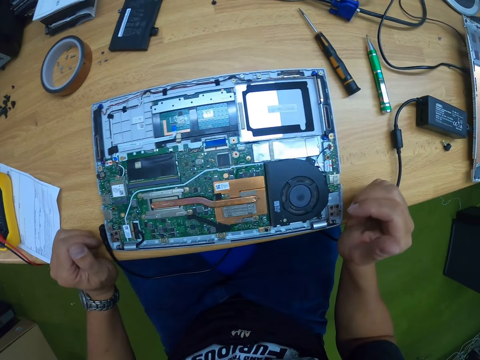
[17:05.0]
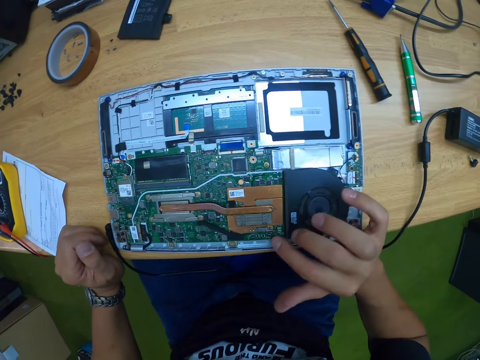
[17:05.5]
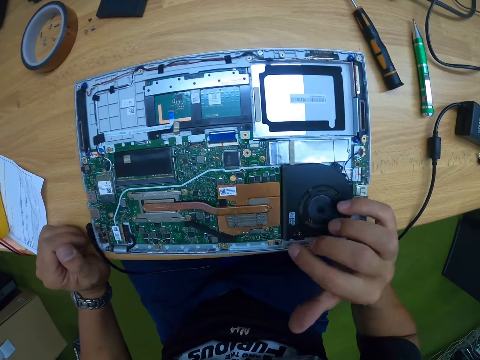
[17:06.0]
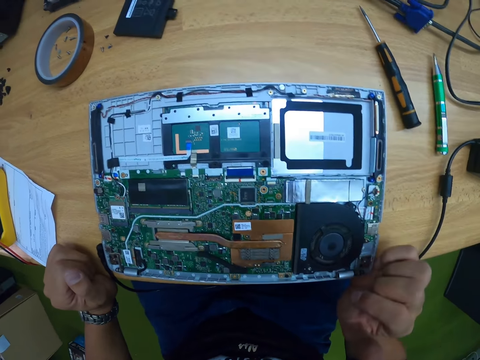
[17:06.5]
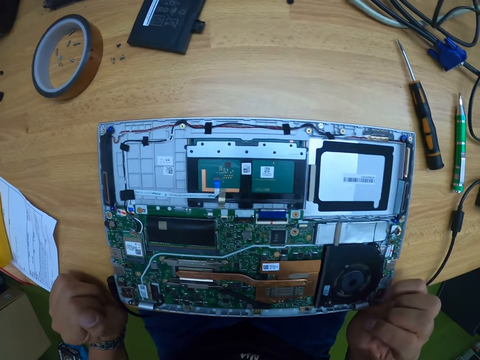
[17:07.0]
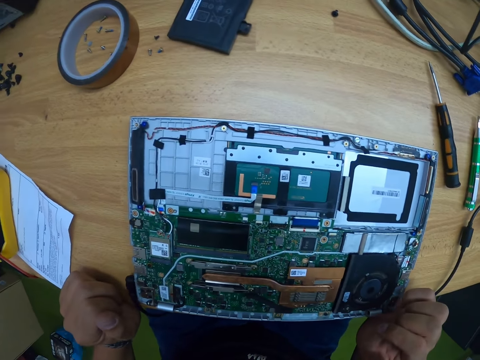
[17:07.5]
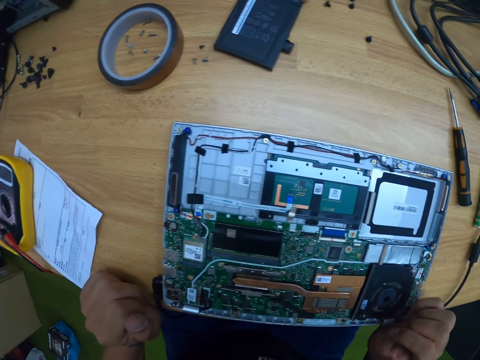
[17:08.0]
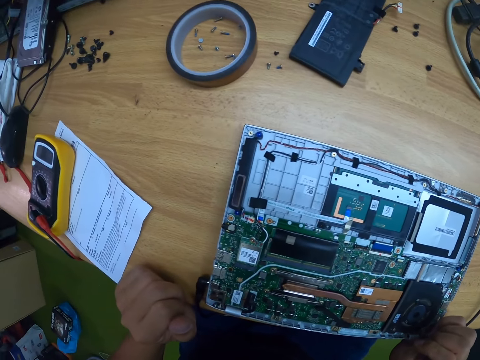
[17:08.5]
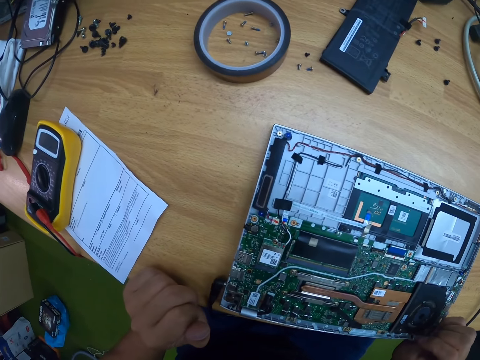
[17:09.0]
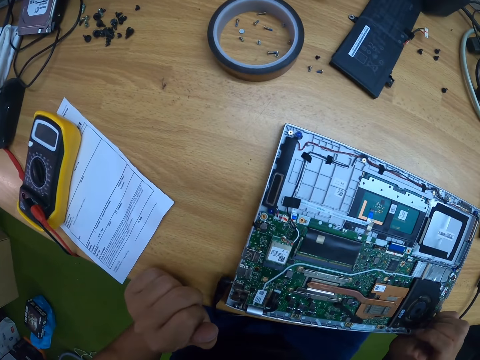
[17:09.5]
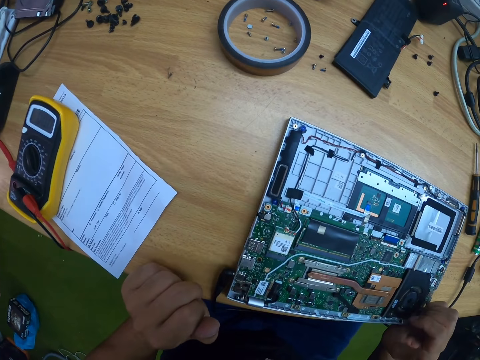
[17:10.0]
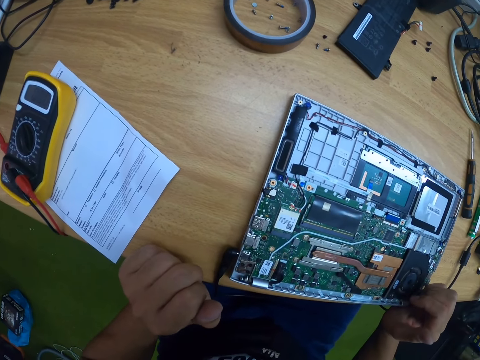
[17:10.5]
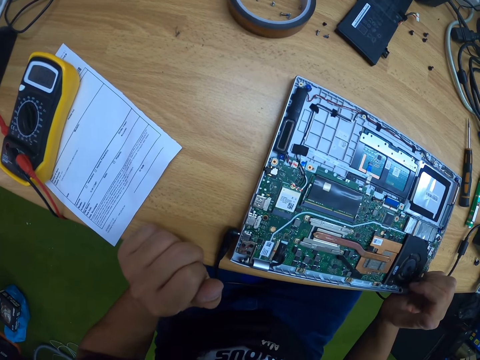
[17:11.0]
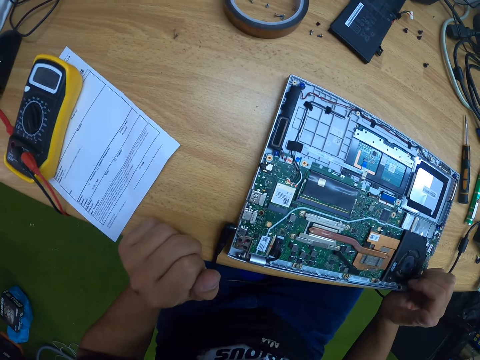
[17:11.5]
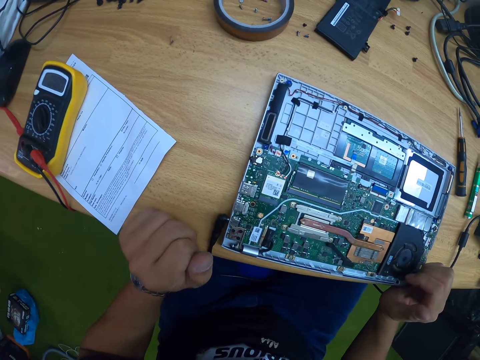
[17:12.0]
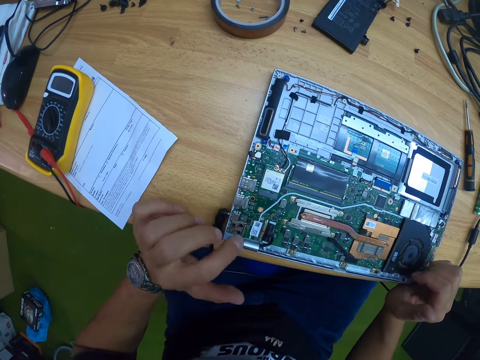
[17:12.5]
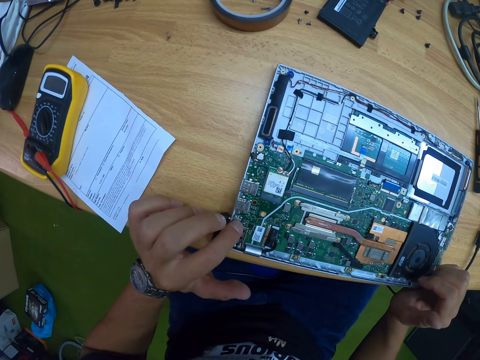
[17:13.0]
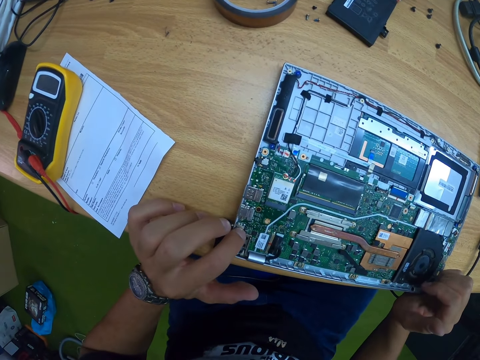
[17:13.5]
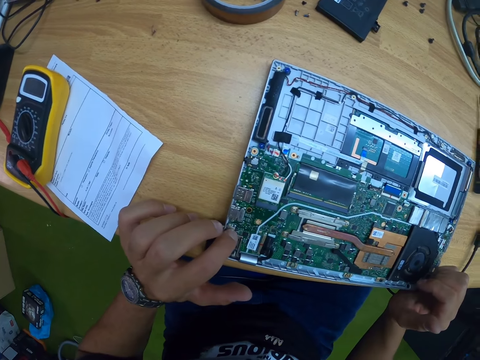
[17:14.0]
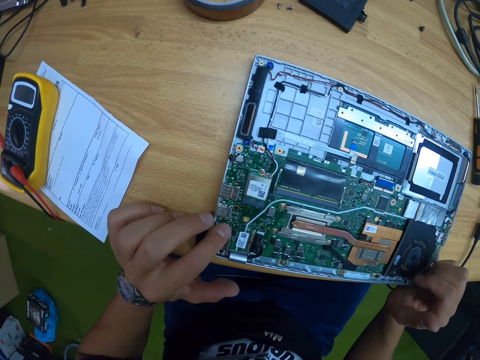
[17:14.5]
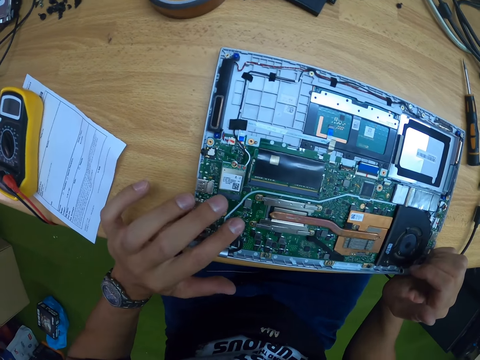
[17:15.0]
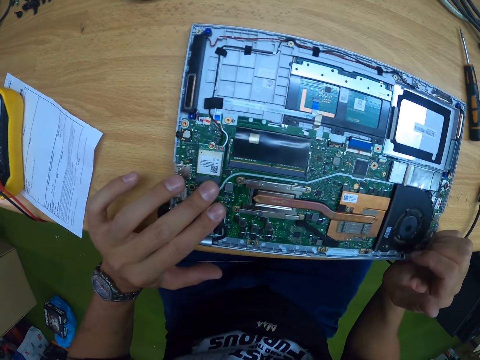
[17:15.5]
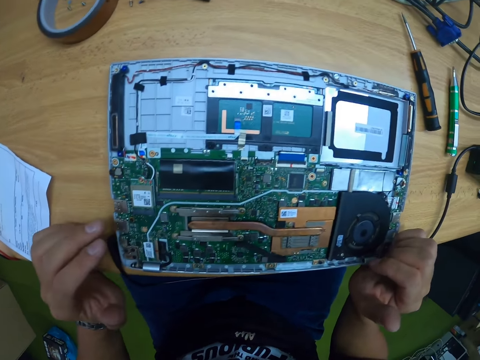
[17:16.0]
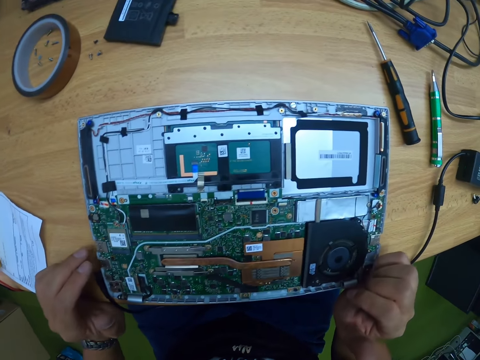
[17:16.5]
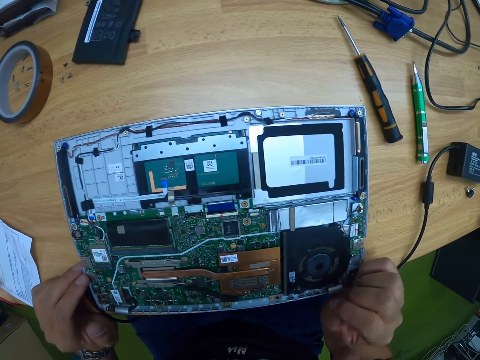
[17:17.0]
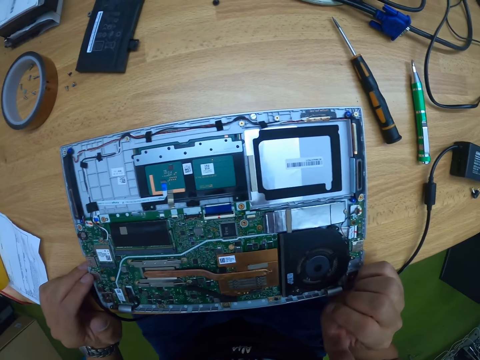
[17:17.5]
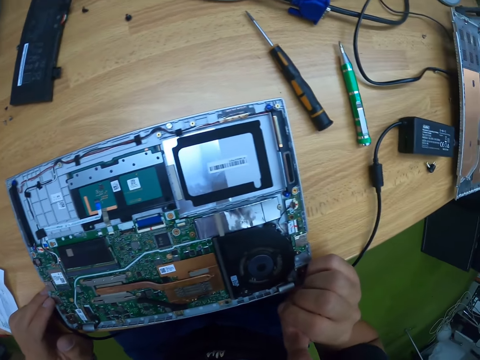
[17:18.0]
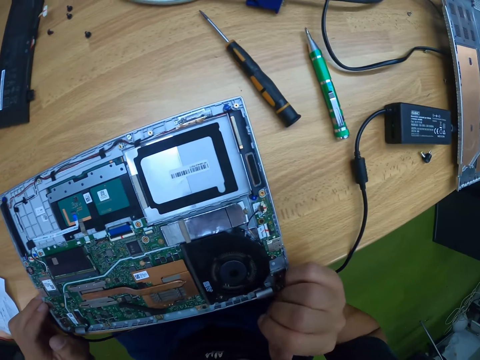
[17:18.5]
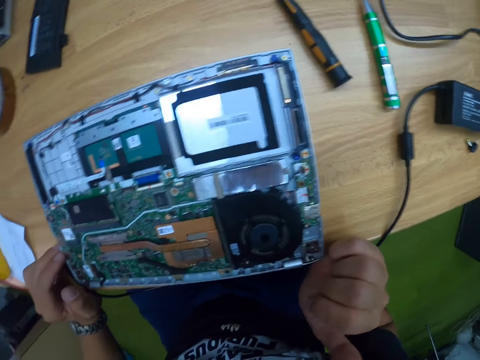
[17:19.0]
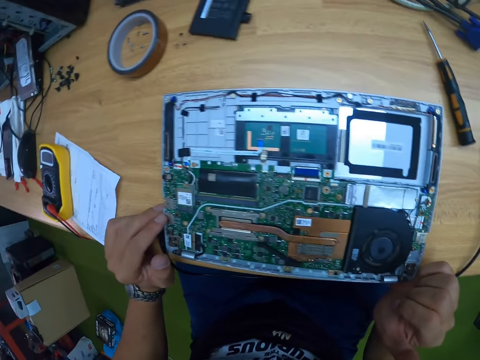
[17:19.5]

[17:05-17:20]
The camera wearer touches the laptop's hard disk with his right hand. He moves his hands. He touches the laptop's connector with his left hand.

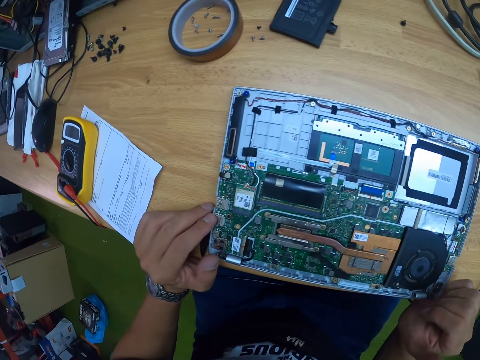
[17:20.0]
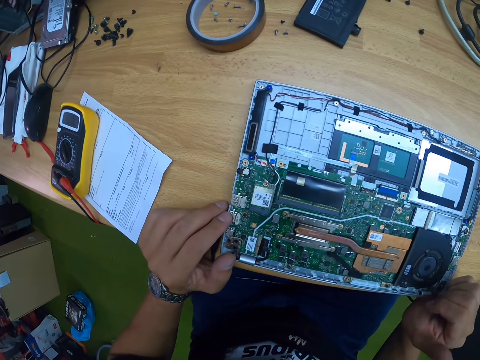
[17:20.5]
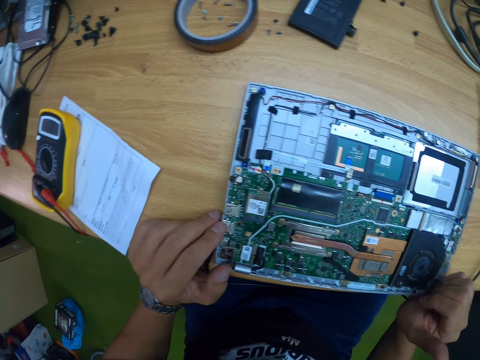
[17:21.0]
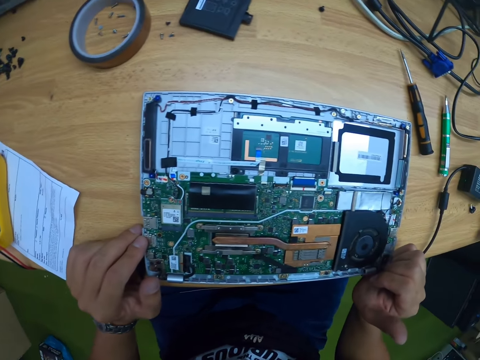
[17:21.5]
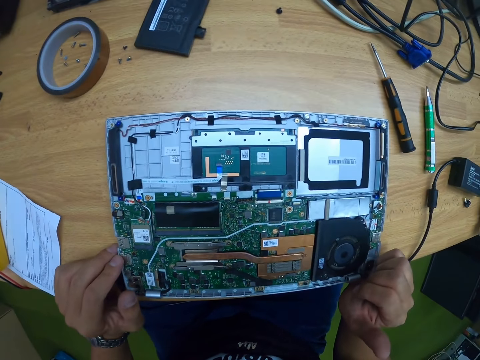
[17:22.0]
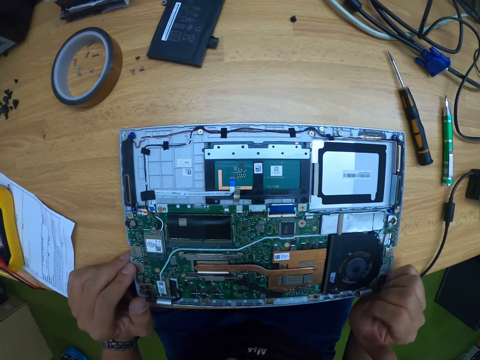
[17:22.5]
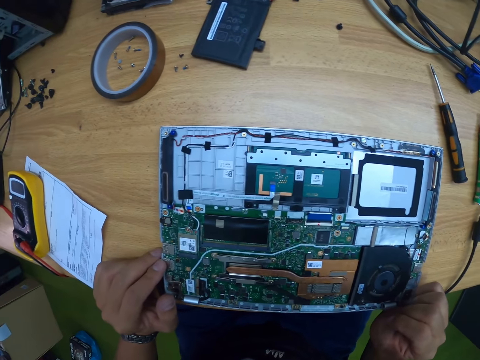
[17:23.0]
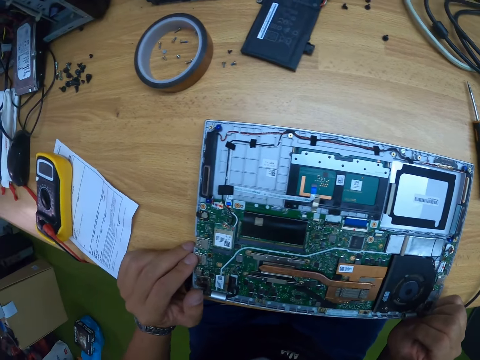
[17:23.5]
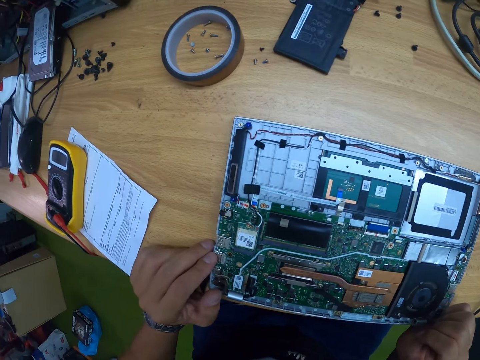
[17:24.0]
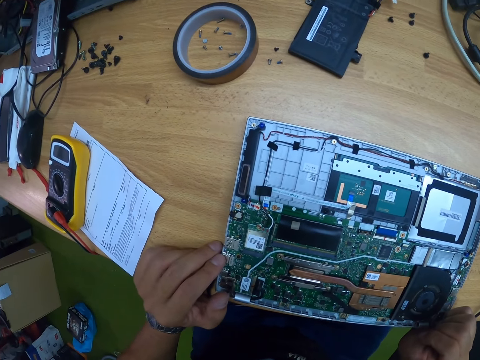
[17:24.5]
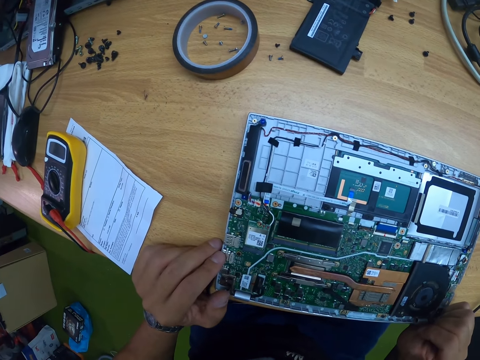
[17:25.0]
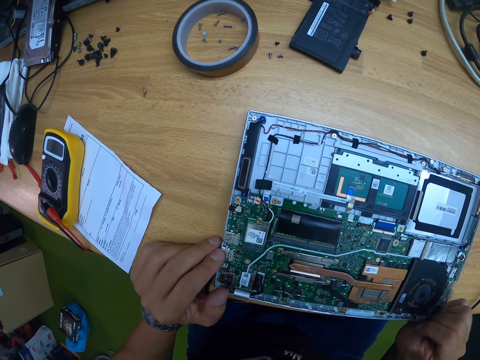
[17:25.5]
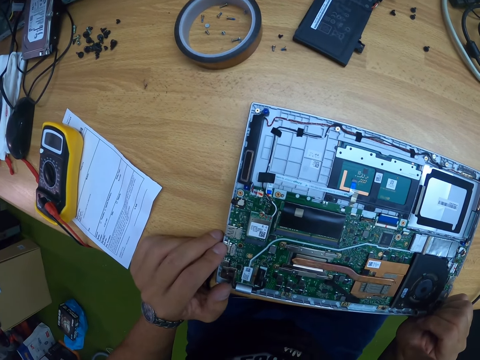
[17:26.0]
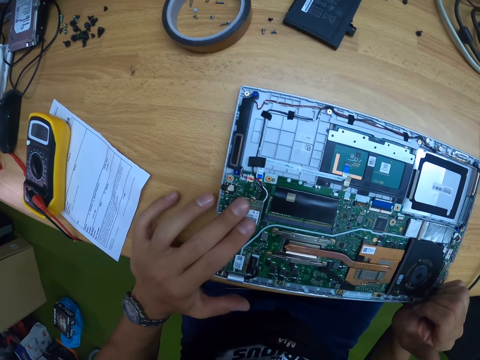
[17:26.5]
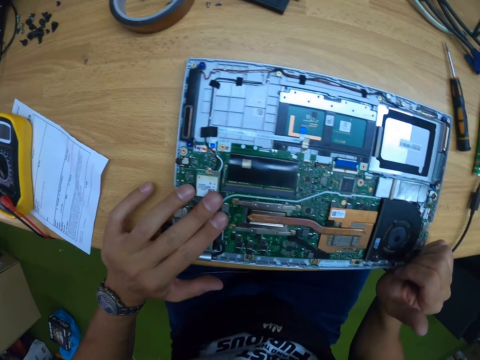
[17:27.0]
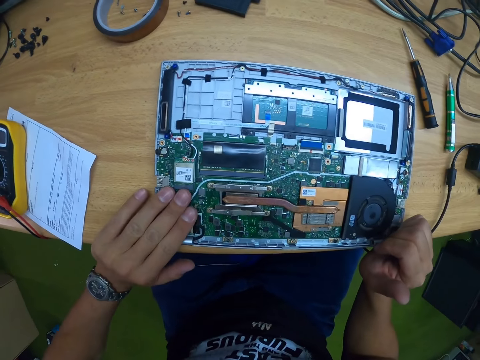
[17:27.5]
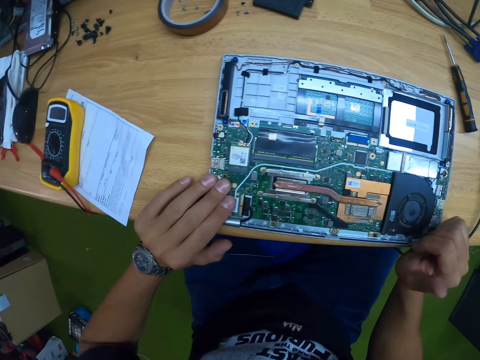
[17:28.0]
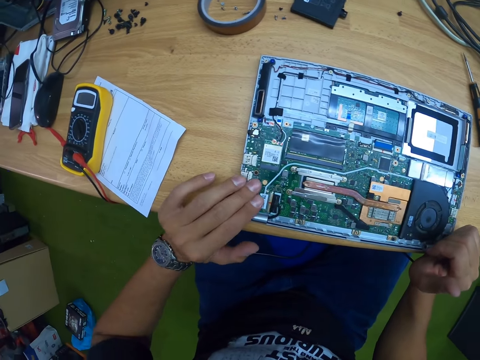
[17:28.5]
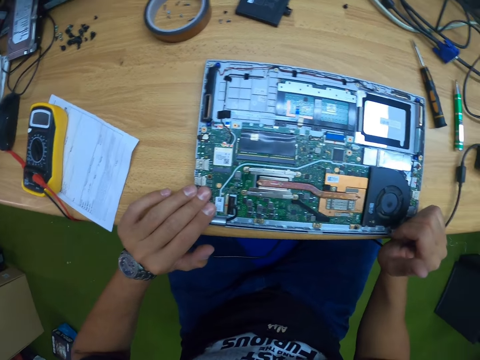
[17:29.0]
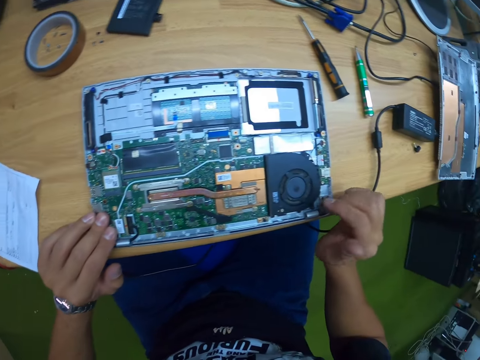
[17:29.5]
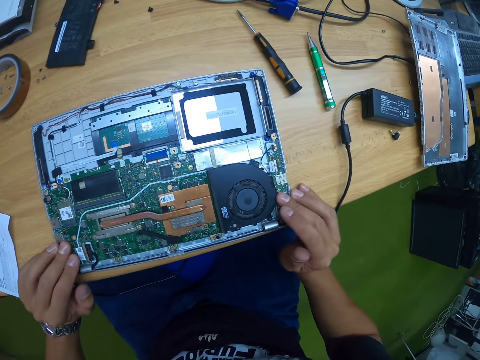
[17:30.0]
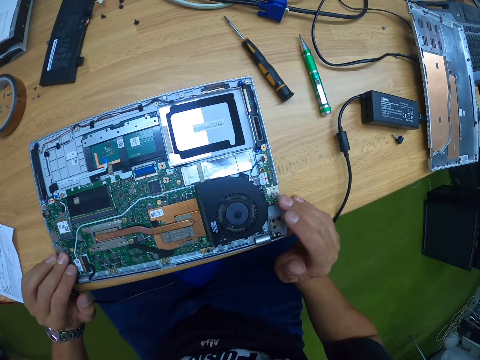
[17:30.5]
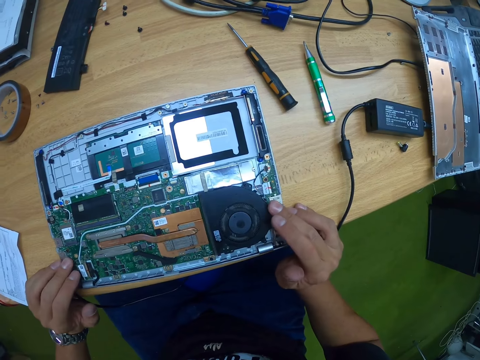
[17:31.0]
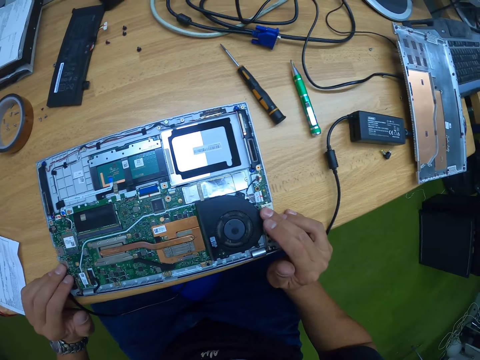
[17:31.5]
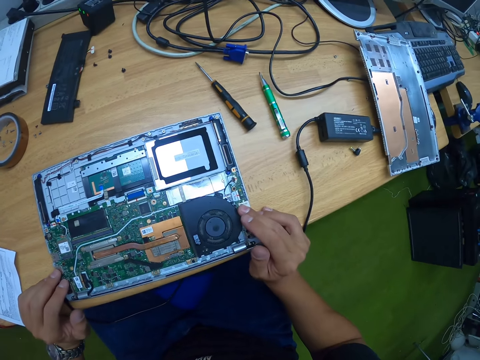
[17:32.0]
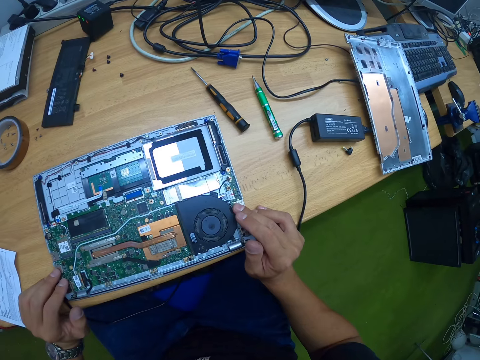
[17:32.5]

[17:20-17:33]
The camera wearer touches the laptop's CPU with his left hand.
